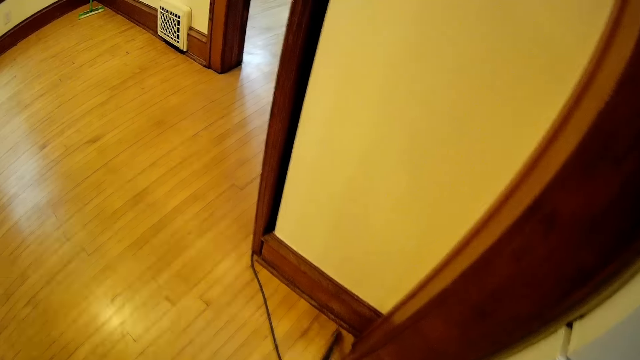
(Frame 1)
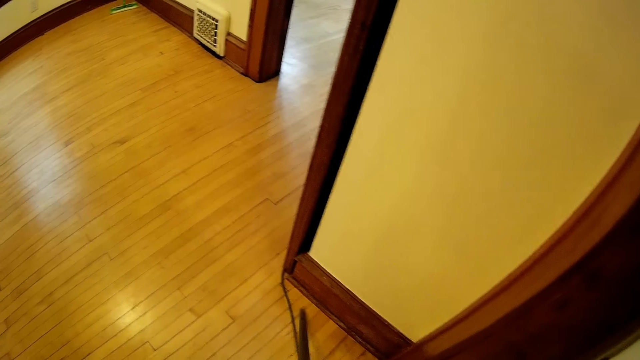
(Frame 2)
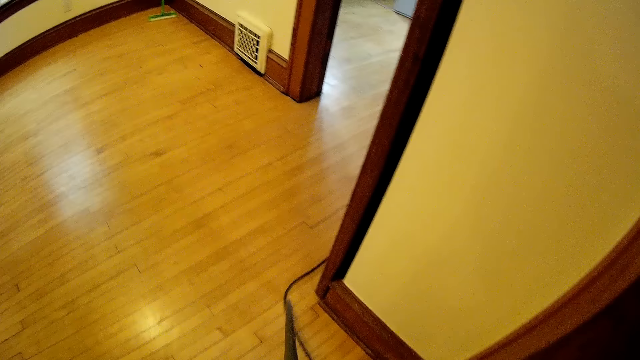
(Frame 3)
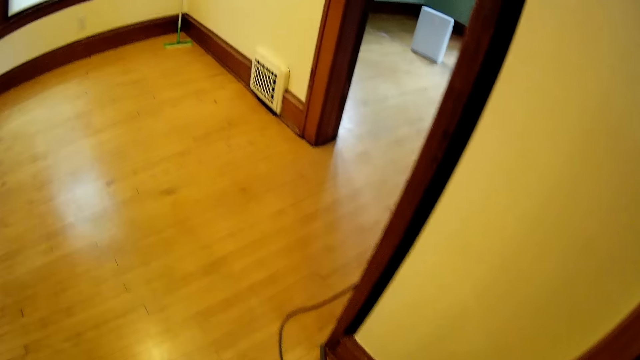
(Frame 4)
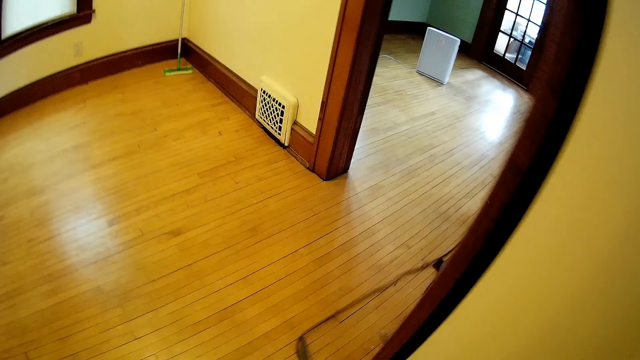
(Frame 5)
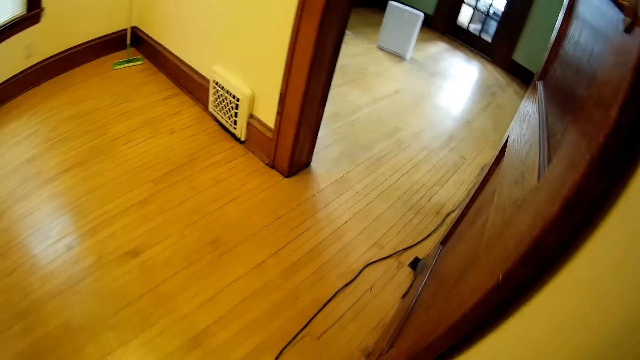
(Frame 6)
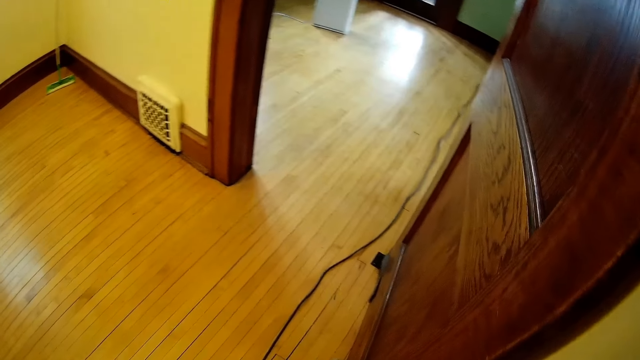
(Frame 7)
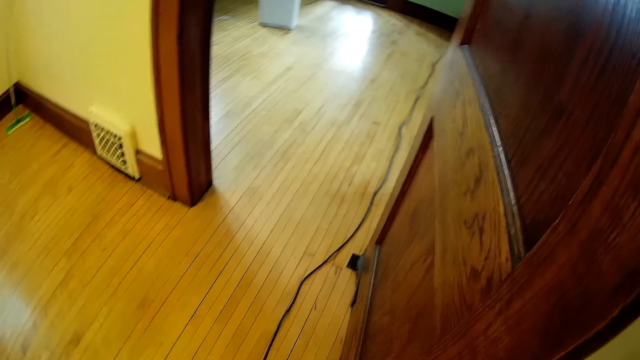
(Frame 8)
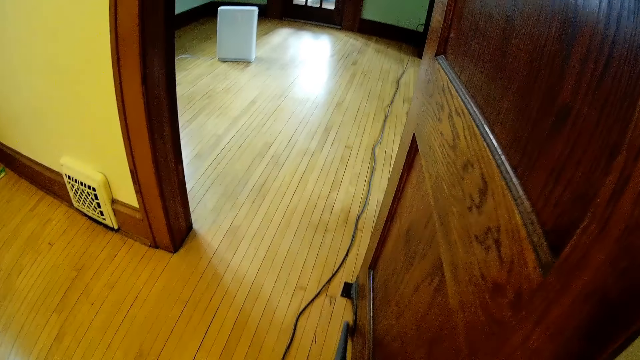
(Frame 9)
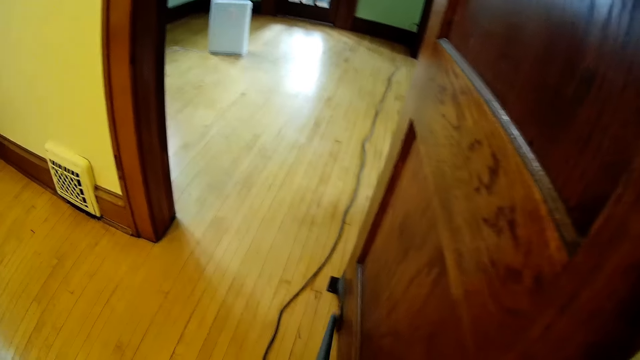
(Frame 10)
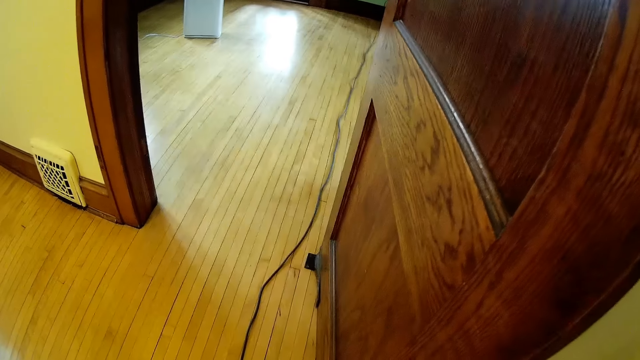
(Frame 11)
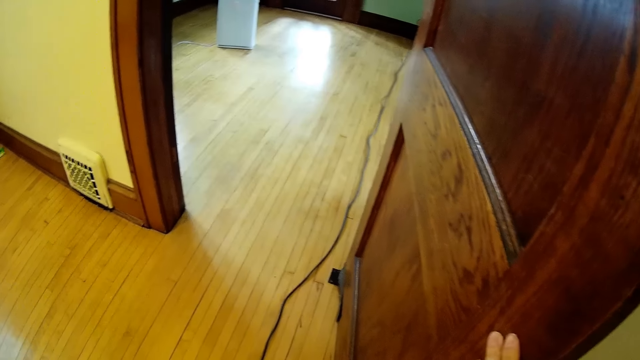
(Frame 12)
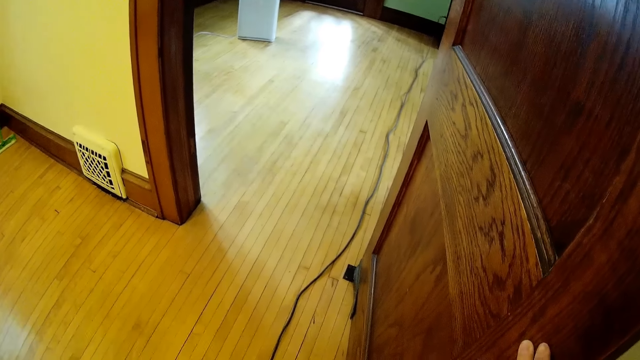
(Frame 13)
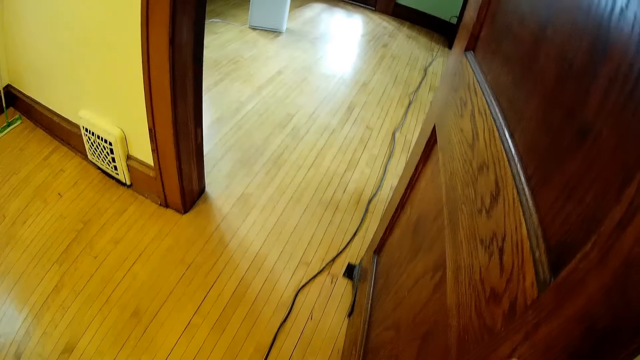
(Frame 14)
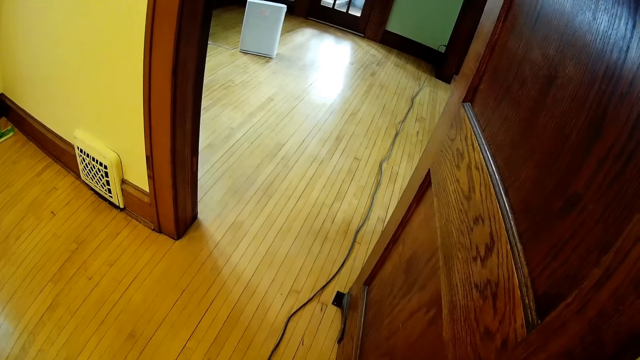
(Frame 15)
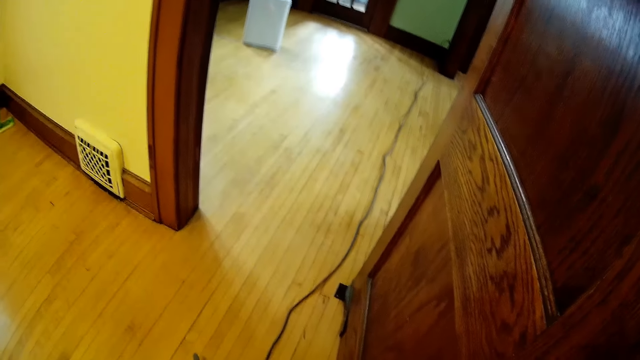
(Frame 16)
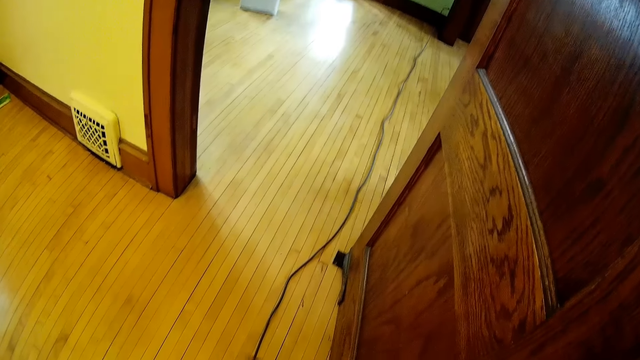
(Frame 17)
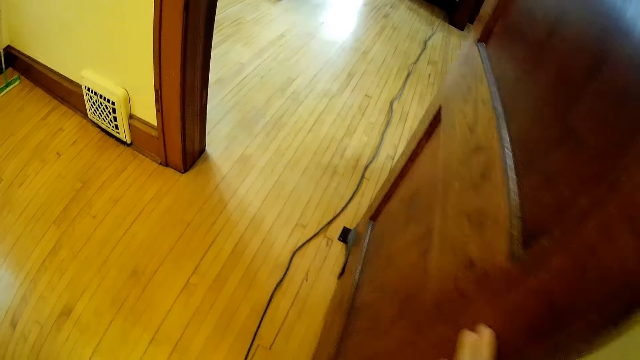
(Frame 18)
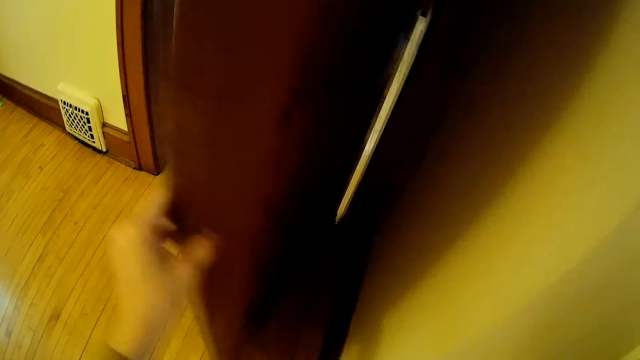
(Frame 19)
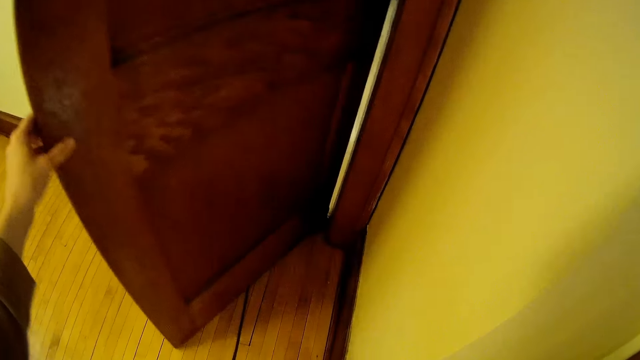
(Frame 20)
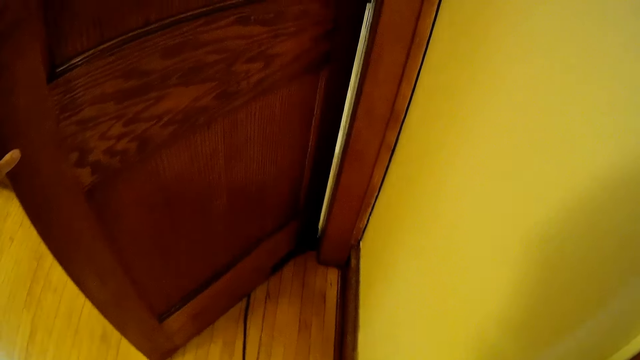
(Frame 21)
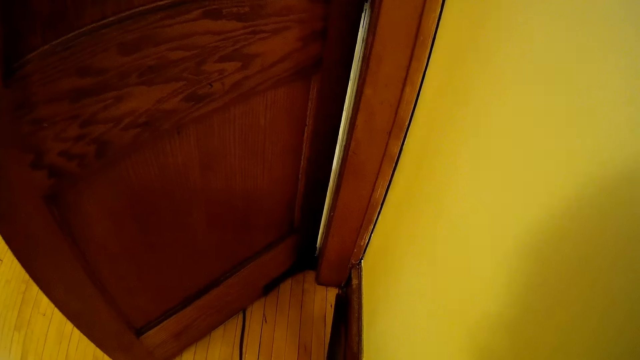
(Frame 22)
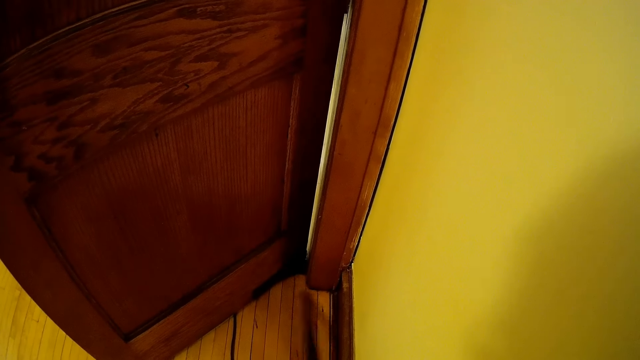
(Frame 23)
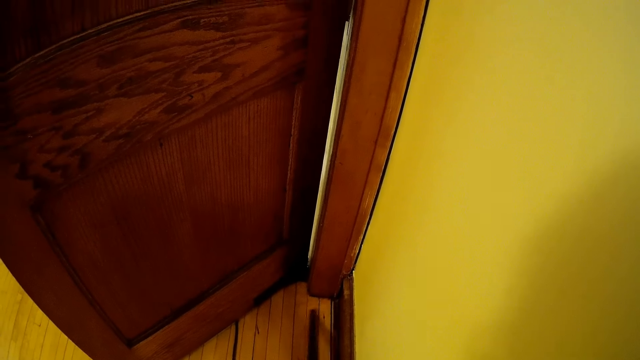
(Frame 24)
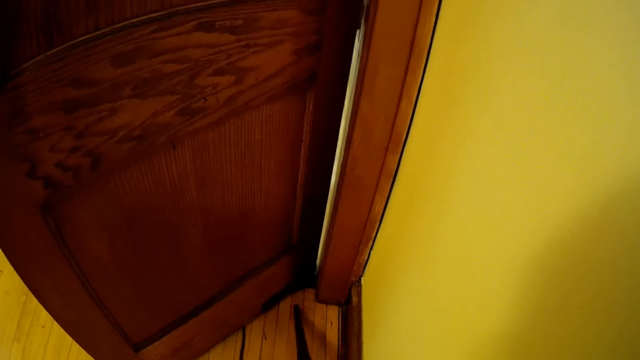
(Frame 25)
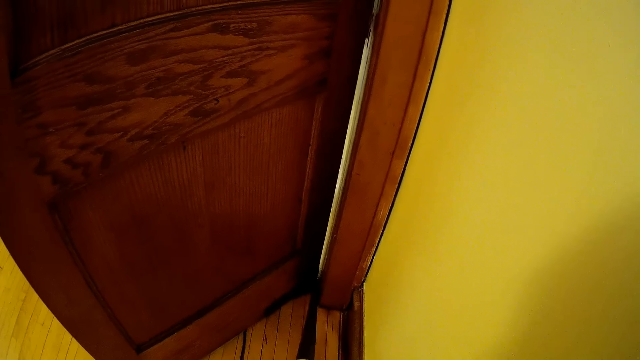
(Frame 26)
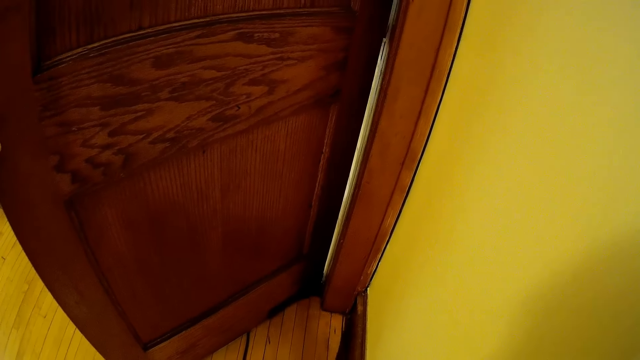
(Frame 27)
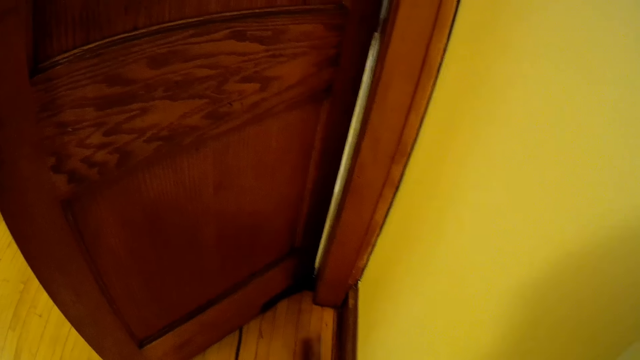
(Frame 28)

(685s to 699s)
The camera wearer walks out of the kitchen. He cleans the floor of the corridor with the vacuum cleaner in his right hand. He touches a door in the corridor with his left hand. He closes the door a little with his left hand. He cleans the back of the door with the vacuum cleaner in his right hand.

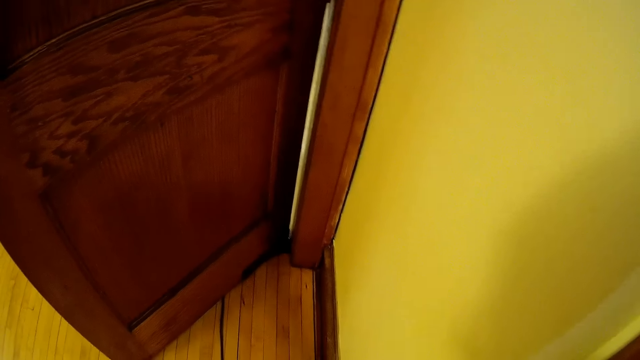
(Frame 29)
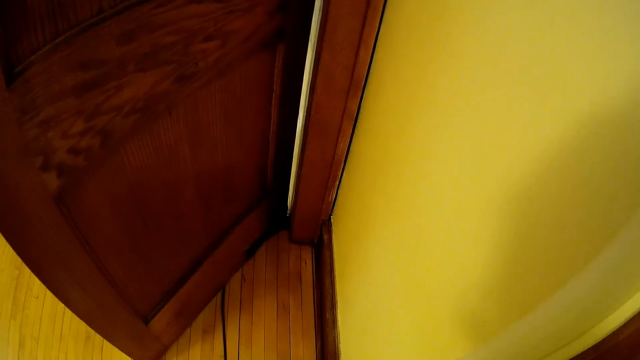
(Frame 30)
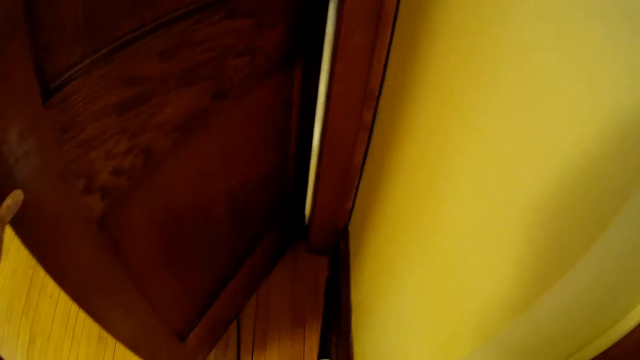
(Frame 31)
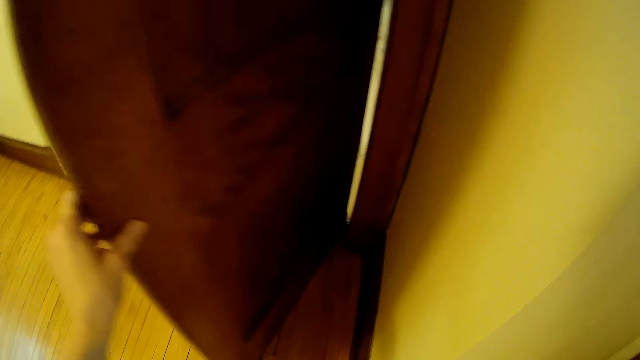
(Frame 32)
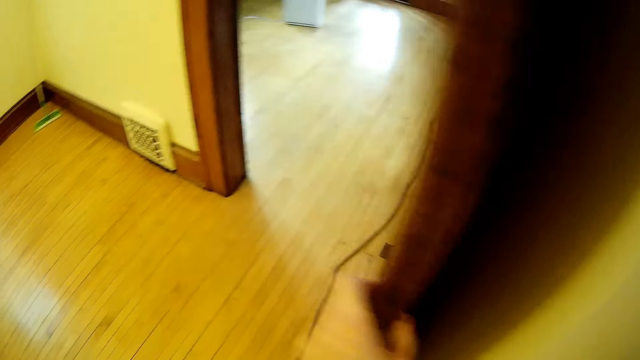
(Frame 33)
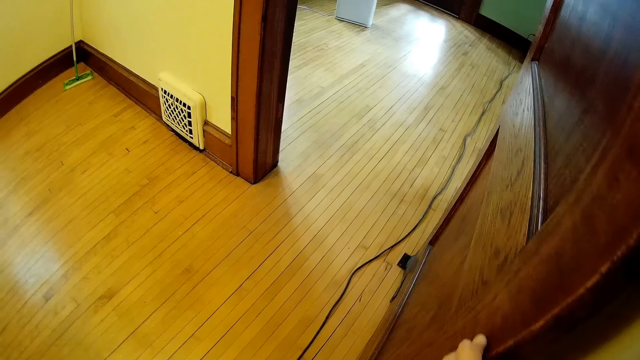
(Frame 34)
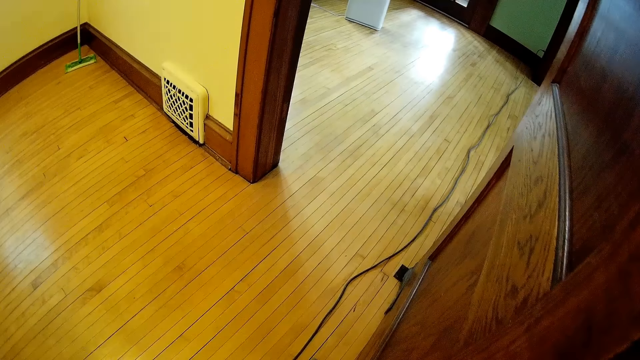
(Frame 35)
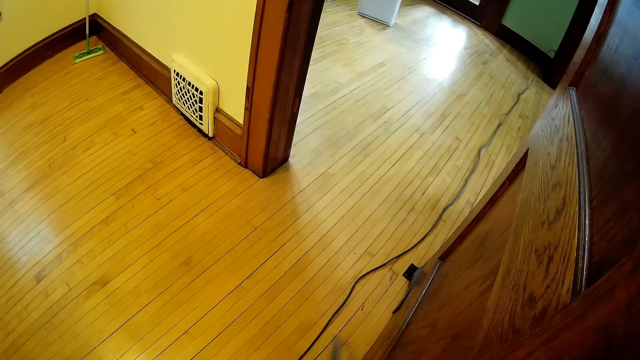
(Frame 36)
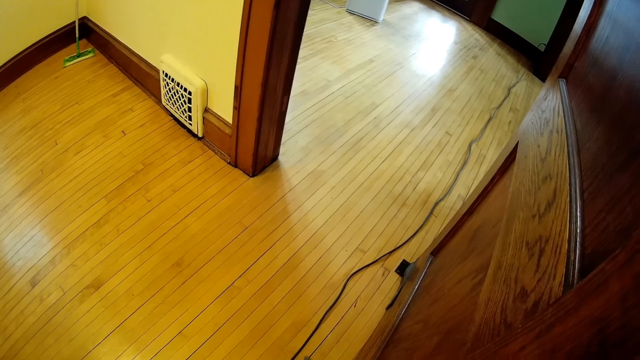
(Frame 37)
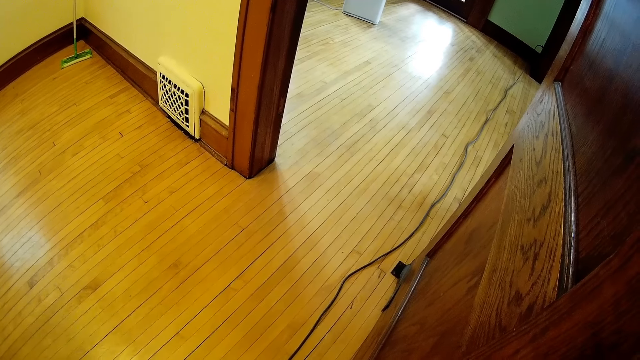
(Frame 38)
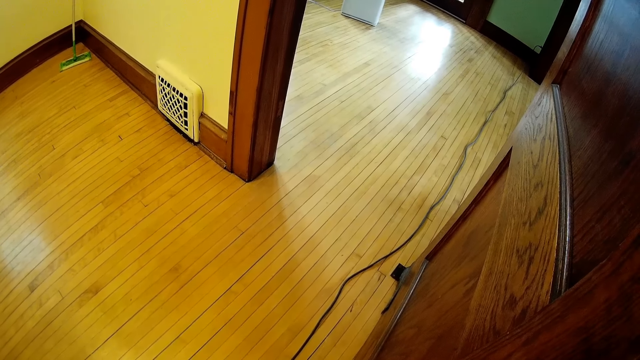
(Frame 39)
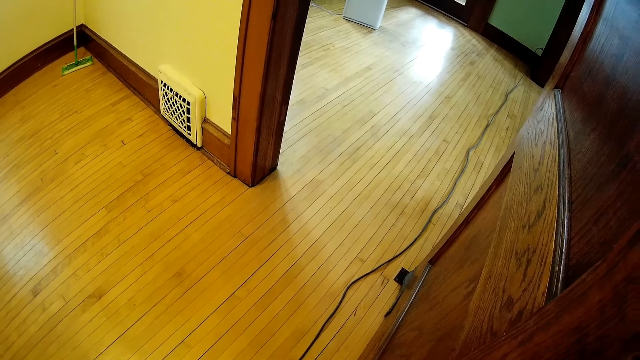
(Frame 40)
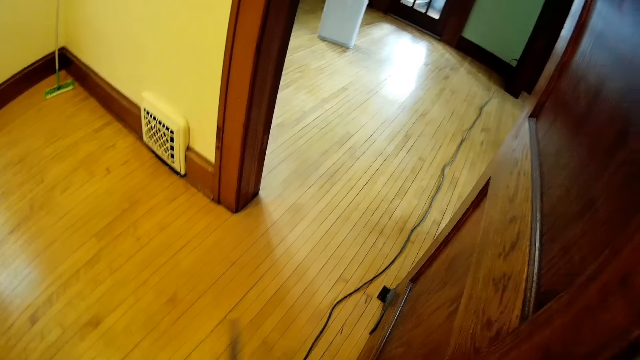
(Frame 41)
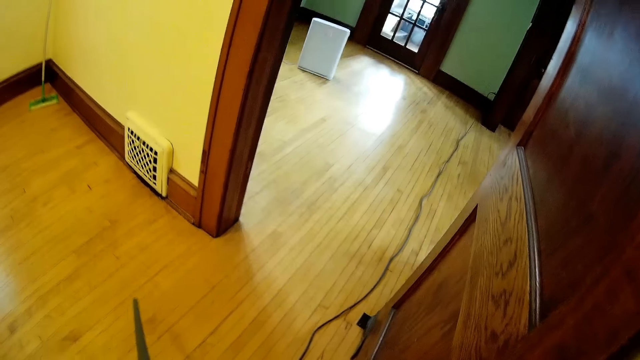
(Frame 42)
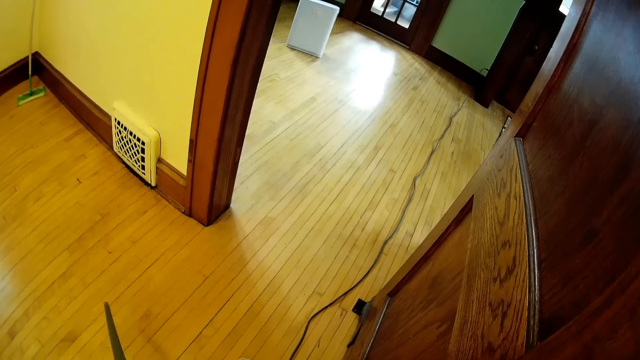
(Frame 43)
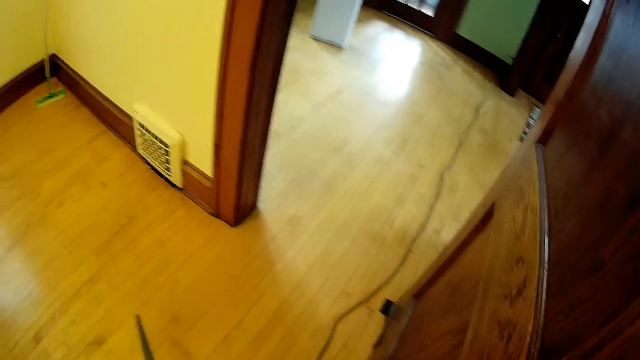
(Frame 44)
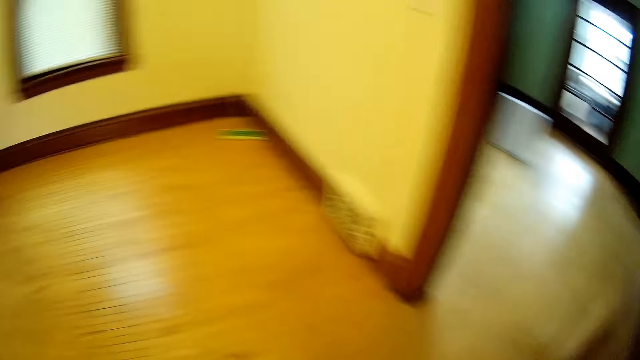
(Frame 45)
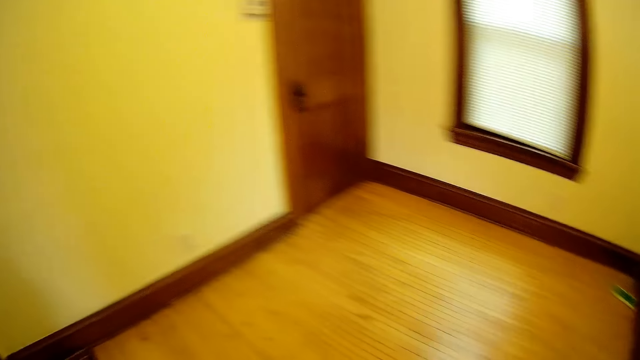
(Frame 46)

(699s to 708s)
The camera wearer opens the door with his right hand. He cleans the corridor floor with the vacuum cleaner in his right hand.
